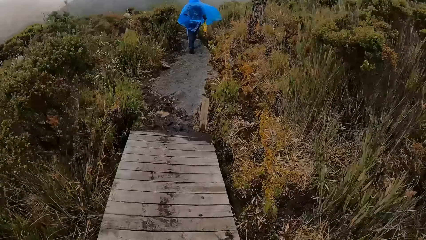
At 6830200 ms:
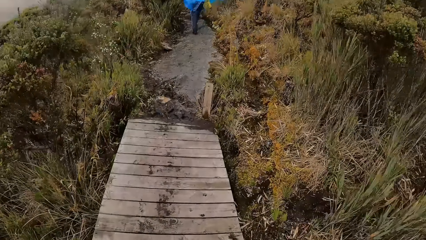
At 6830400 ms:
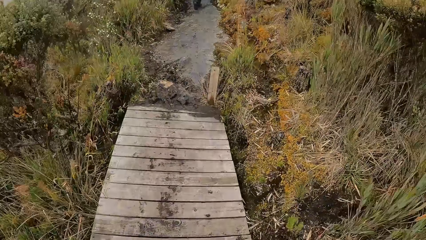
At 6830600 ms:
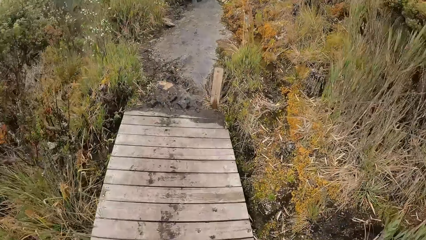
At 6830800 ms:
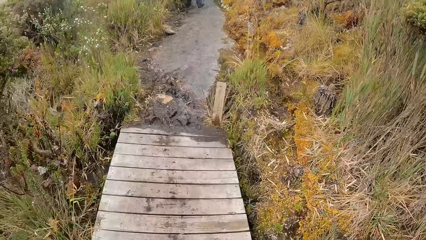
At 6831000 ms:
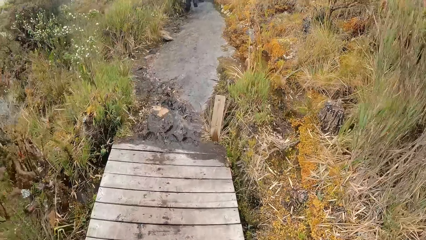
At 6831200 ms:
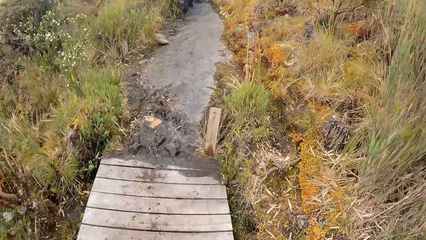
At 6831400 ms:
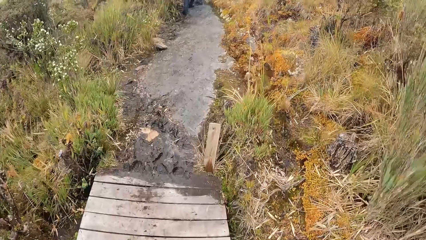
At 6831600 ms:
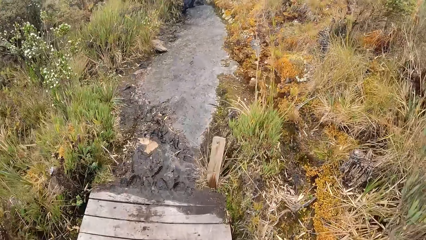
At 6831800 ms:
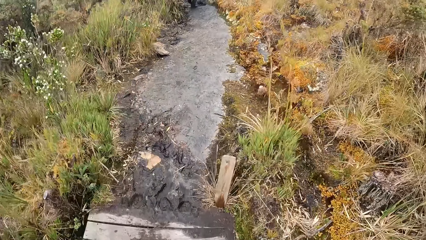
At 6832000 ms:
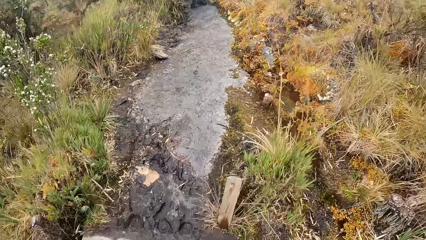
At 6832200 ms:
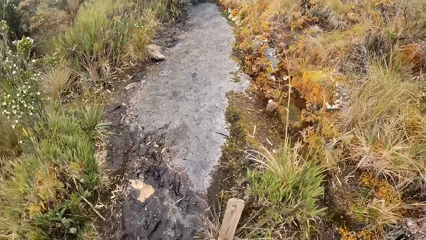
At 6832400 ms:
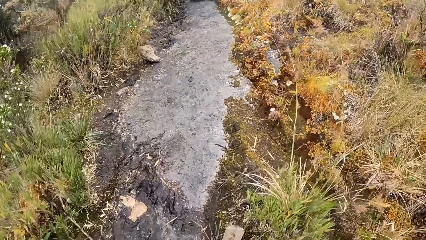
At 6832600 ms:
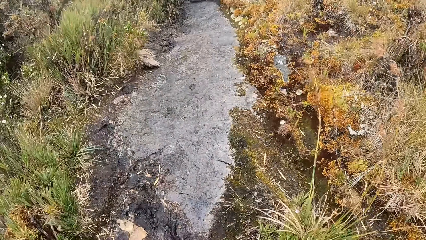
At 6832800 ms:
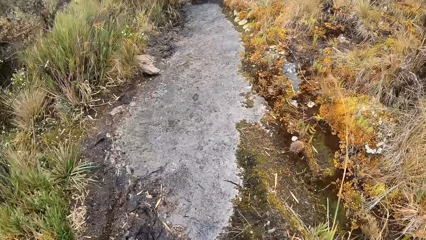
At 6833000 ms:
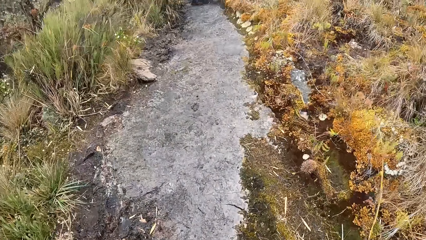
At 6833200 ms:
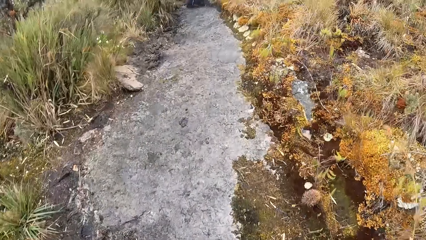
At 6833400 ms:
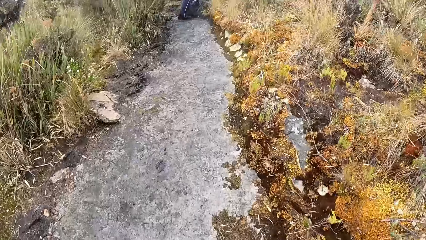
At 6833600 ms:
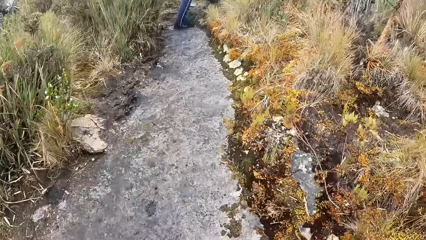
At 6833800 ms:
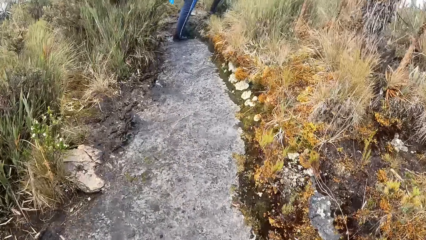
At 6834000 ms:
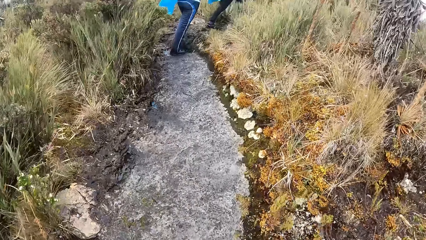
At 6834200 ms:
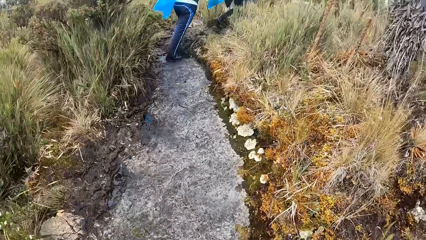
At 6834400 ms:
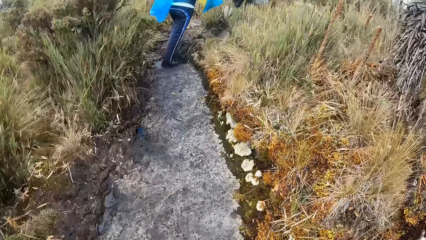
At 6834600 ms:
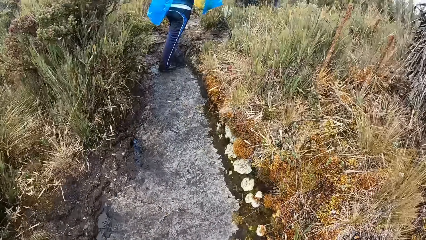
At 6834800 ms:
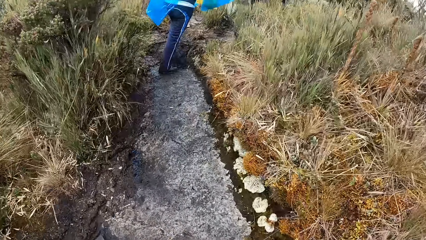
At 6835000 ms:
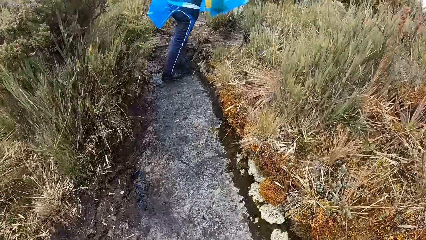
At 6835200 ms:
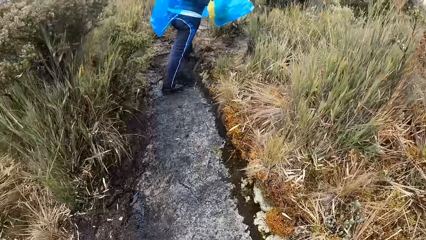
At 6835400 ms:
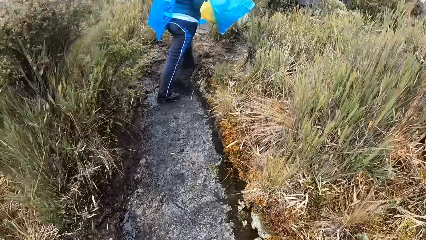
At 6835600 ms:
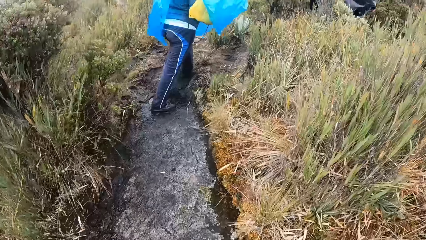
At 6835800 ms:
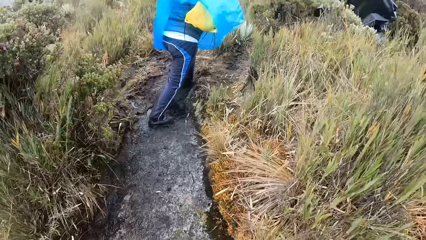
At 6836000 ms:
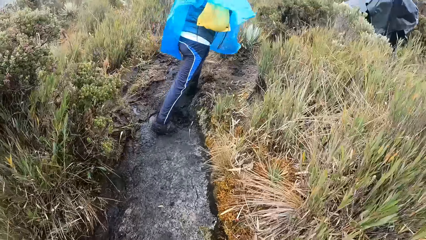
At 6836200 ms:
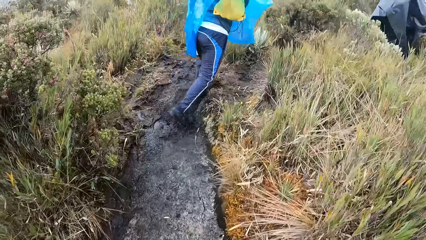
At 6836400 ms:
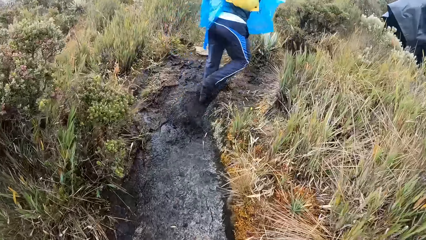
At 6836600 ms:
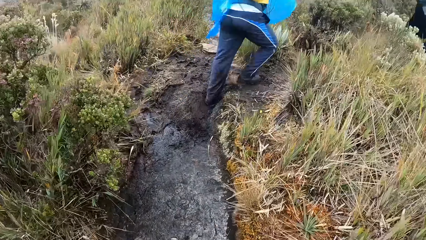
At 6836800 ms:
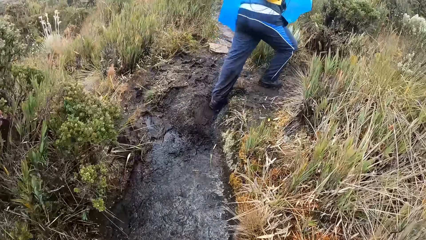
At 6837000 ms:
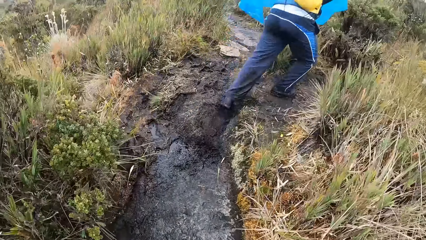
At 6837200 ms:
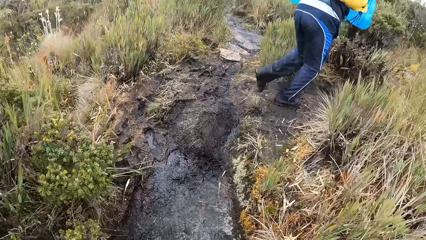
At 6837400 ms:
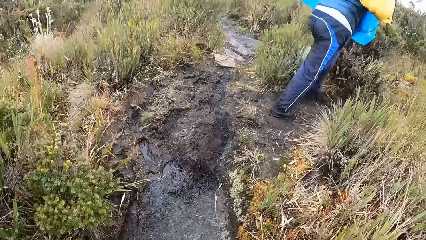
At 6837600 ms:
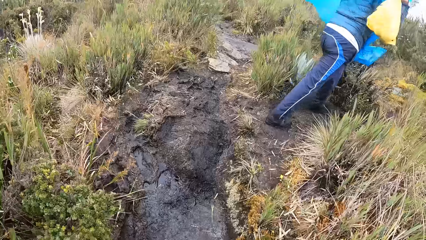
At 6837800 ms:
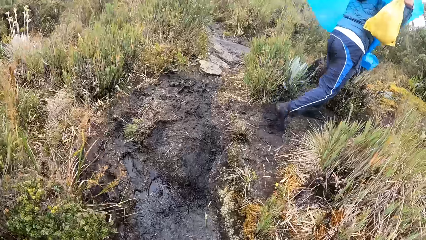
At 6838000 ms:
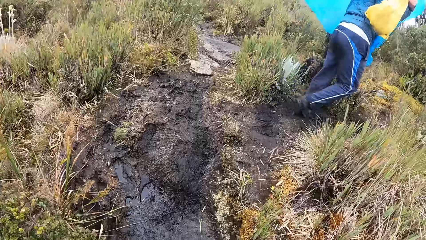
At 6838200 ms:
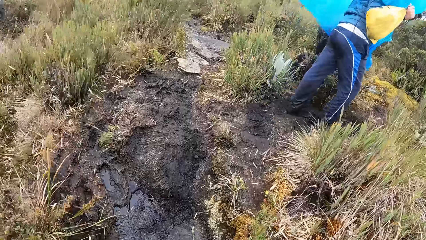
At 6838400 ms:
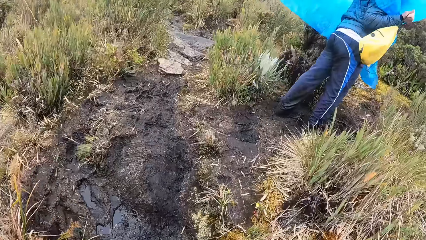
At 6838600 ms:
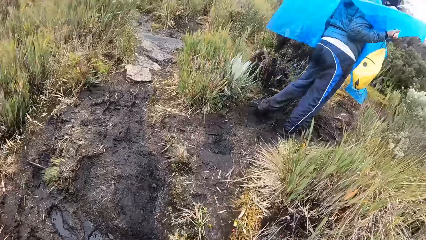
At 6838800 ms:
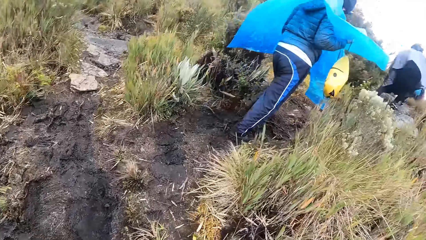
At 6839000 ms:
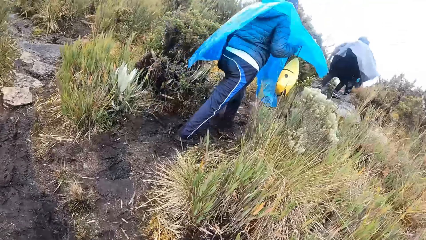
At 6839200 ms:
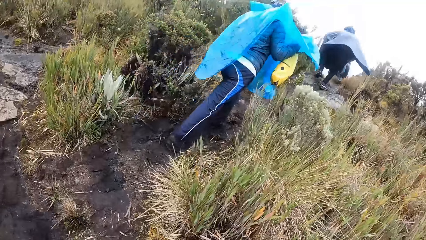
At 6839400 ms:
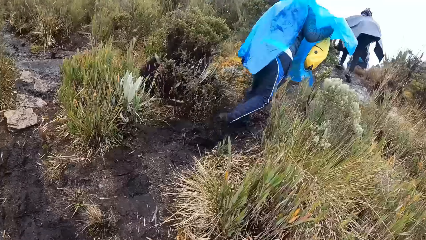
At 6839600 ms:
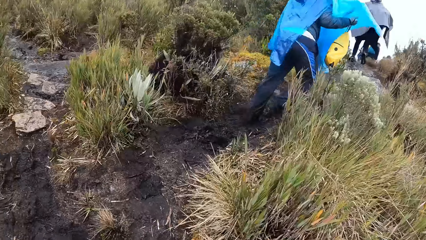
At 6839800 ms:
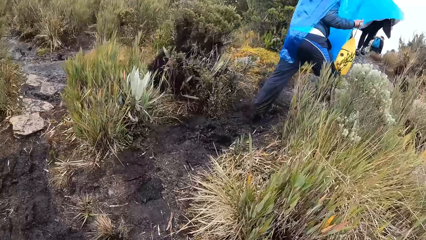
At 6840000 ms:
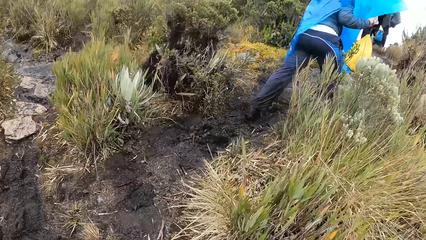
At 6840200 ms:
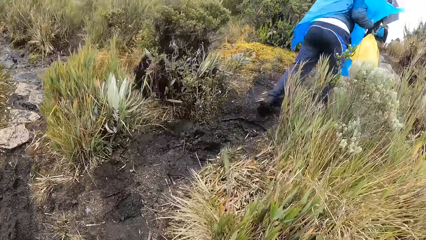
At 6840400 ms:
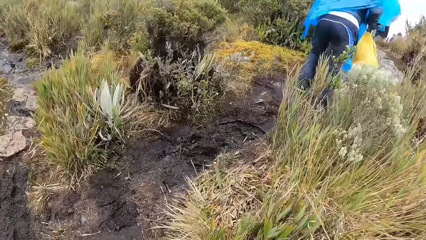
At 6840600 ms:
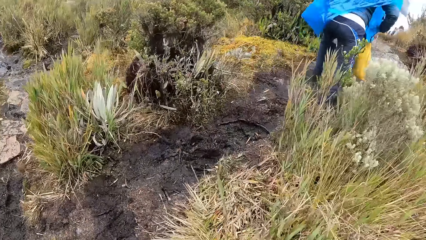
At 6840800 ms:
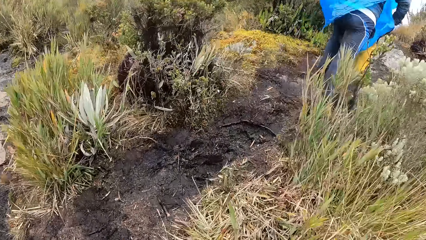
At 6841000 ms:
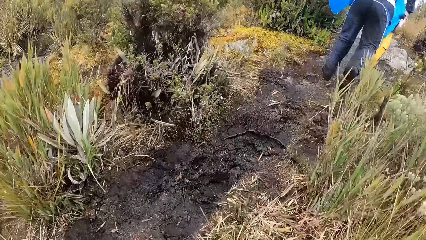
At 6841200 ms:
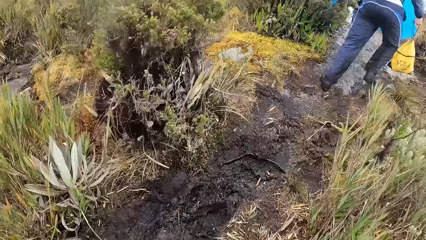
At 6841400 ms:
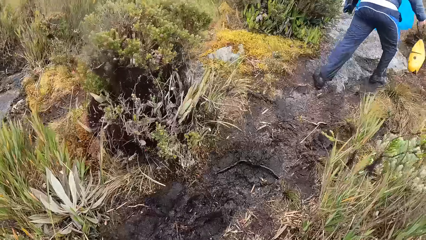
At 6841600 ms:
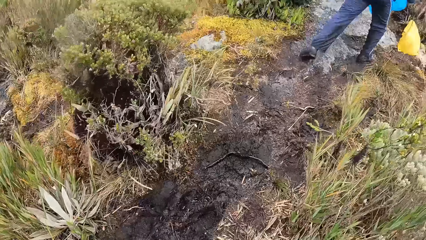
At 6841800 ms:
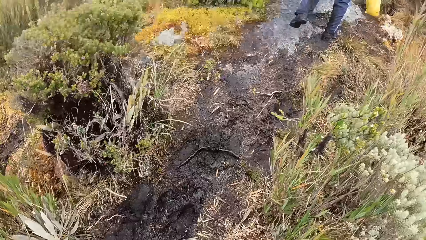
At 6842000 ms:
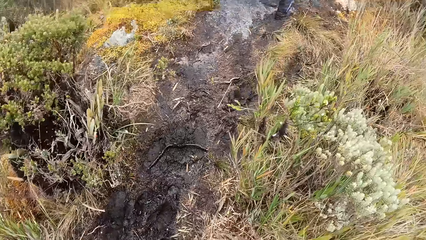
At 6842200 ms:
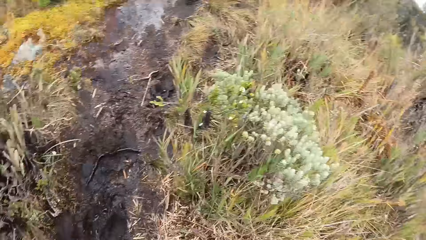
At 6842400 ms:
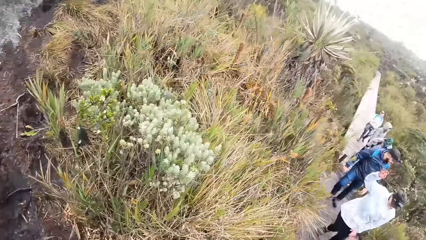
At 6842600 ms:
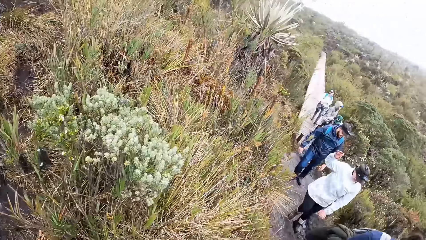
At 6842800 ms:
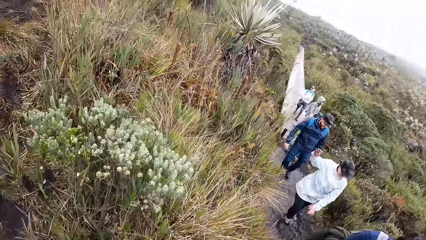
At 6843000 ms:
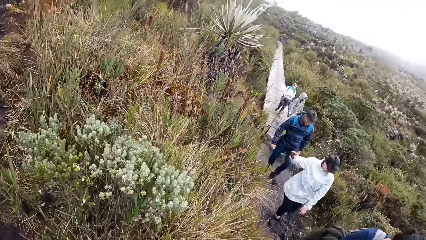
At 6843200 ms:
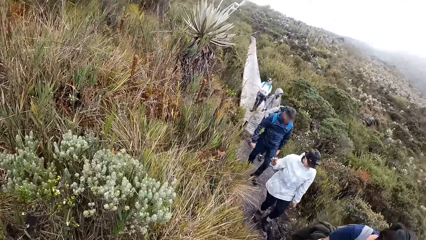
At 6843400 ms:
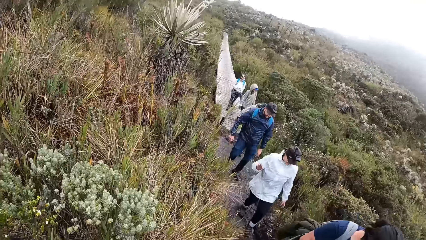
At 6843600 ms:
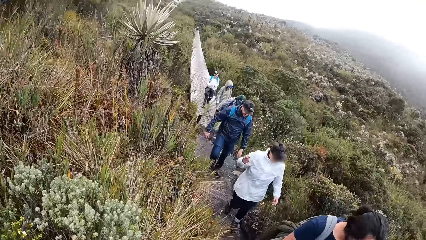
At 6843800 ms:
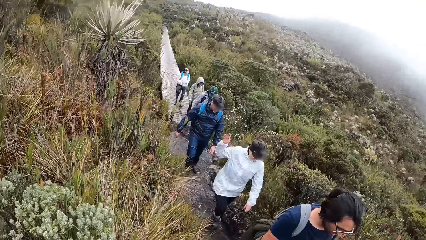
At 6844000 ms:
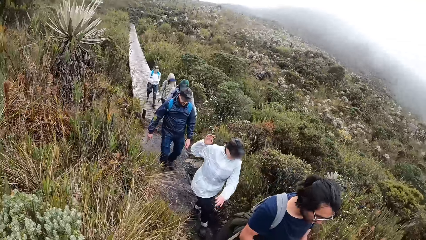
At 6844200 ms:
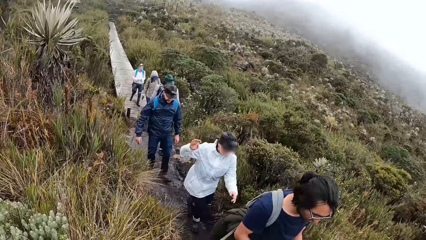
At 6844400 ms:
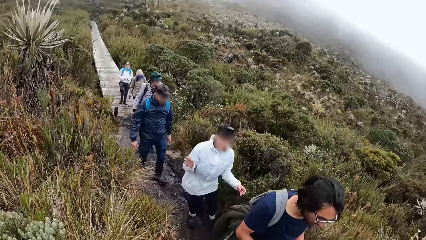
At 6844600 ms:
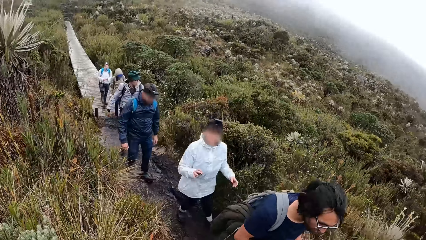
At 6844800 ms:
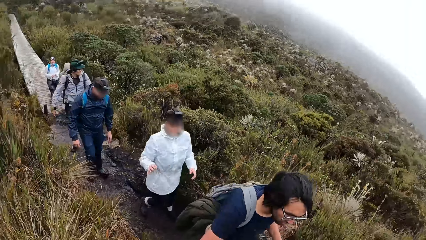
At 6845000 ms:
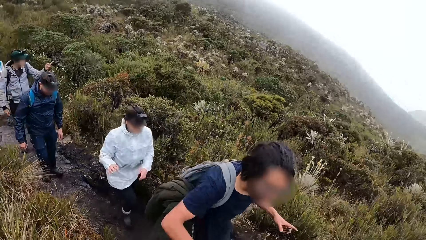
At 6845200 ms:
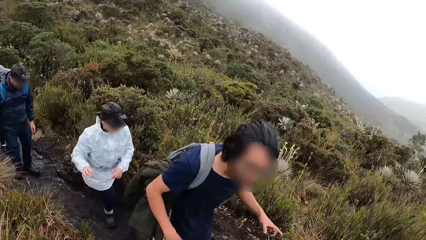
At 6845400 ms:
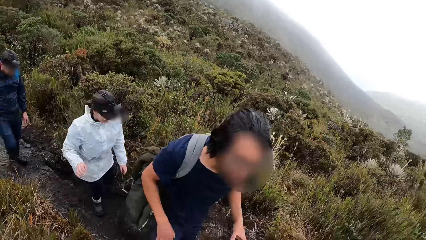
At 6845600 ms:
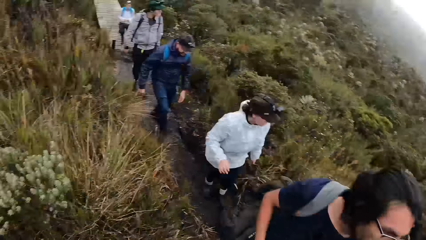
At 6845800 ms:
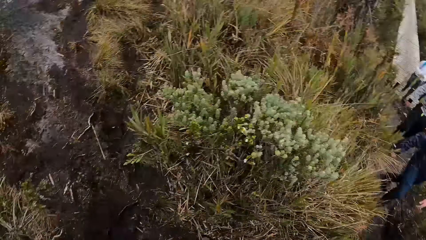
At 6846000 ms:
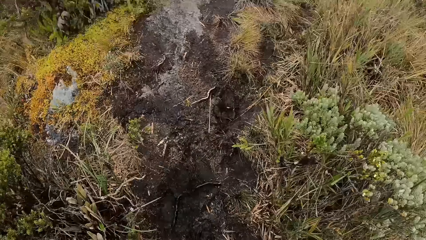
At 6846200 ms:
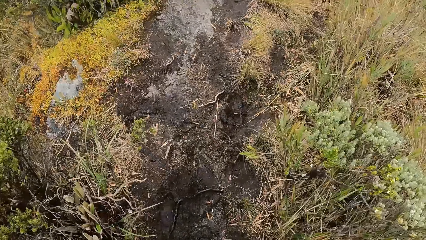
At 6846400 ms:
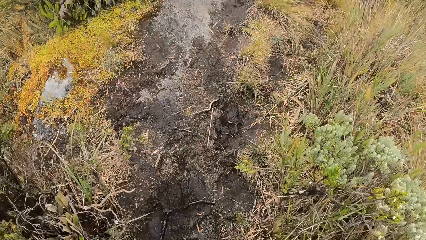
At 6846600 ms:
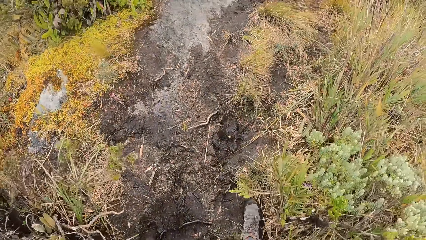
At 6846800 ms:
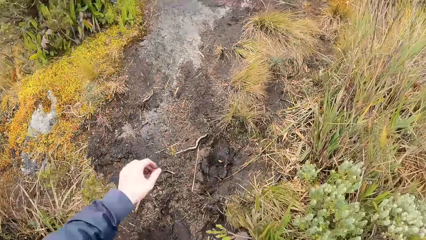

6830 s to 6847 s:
The camera wearer walks on the pathway. They walk on the marshy mountain trail on the mountain. They look on the other side. A man walks on the marshy mountain trail on the mountain. A woman walks on the marshy mountain trail on the mountain. Another man walks on the marshy mountain trail on the mountain.
